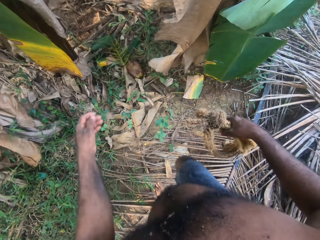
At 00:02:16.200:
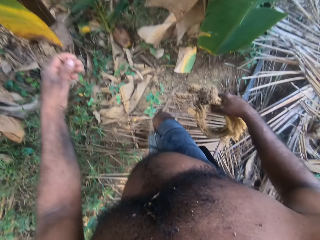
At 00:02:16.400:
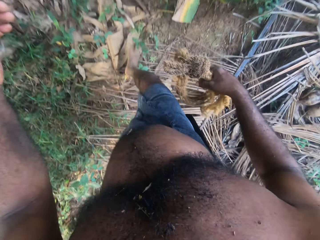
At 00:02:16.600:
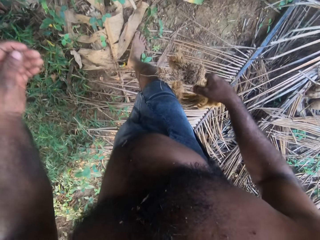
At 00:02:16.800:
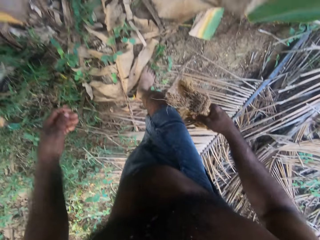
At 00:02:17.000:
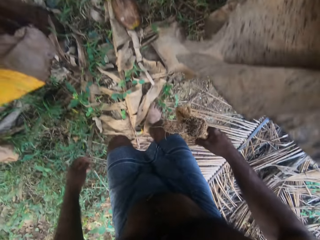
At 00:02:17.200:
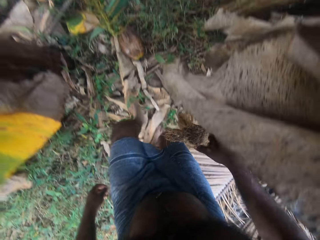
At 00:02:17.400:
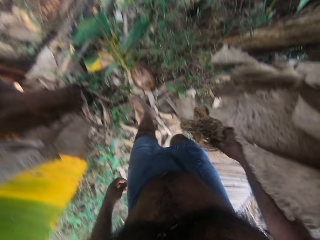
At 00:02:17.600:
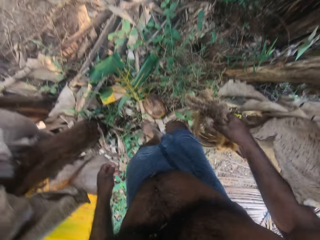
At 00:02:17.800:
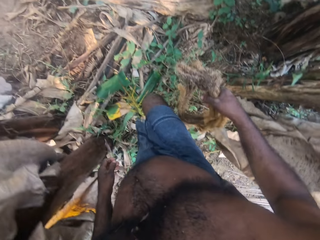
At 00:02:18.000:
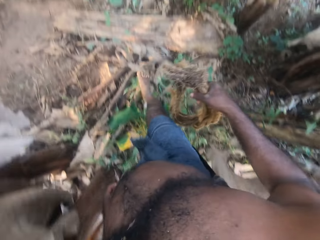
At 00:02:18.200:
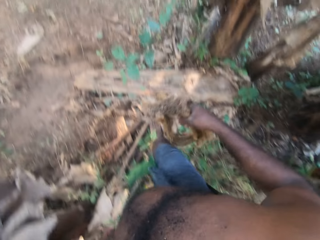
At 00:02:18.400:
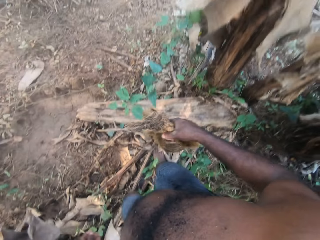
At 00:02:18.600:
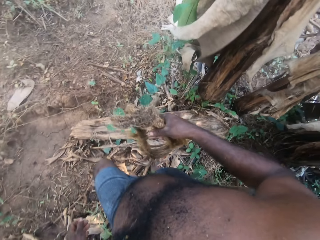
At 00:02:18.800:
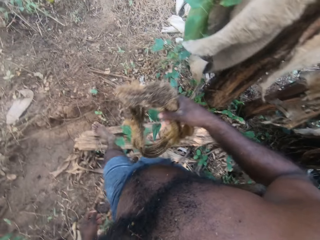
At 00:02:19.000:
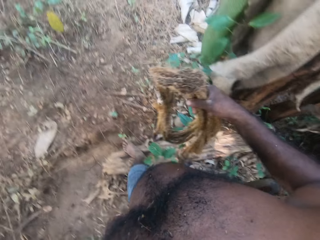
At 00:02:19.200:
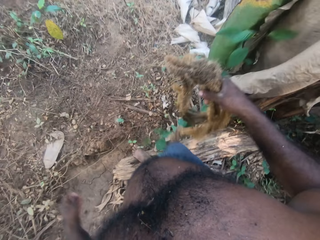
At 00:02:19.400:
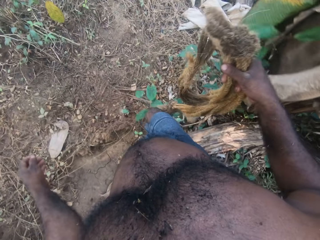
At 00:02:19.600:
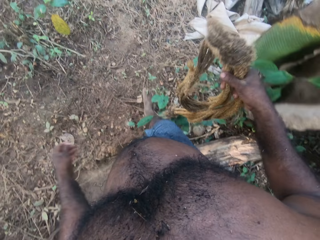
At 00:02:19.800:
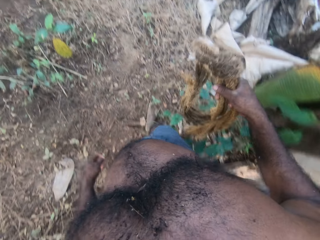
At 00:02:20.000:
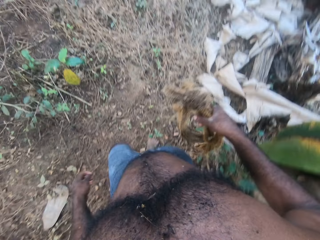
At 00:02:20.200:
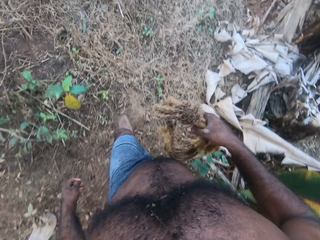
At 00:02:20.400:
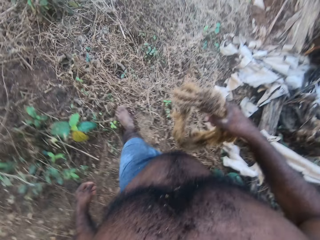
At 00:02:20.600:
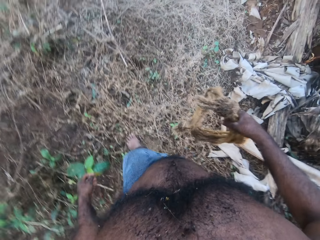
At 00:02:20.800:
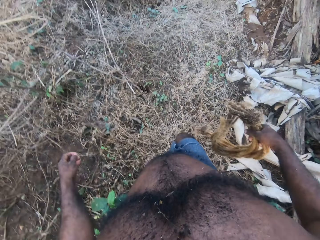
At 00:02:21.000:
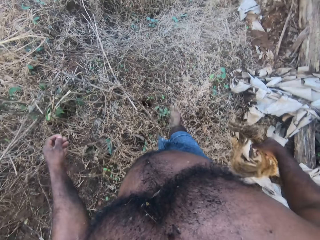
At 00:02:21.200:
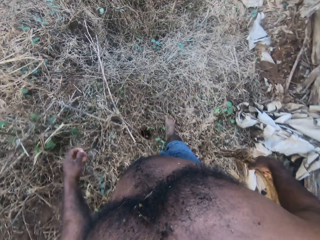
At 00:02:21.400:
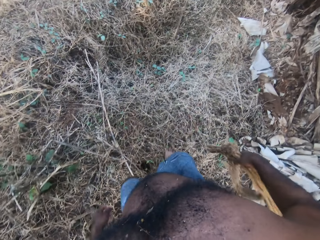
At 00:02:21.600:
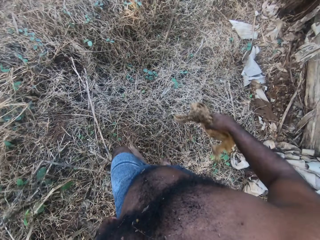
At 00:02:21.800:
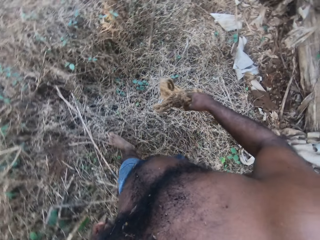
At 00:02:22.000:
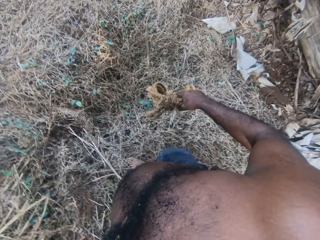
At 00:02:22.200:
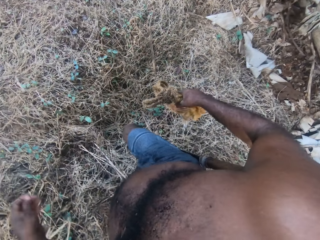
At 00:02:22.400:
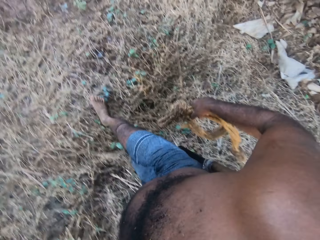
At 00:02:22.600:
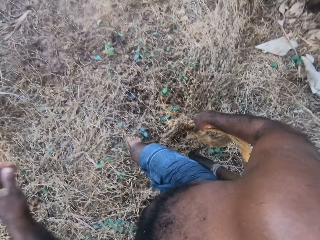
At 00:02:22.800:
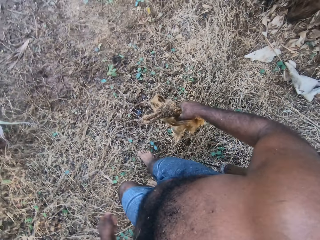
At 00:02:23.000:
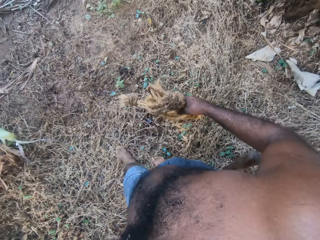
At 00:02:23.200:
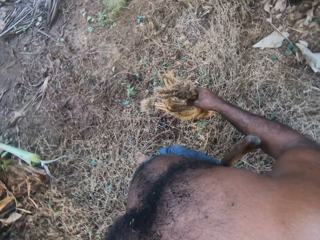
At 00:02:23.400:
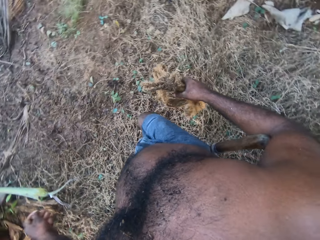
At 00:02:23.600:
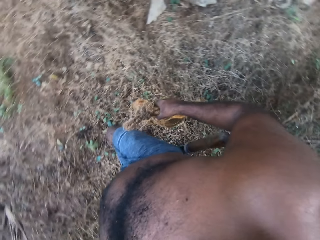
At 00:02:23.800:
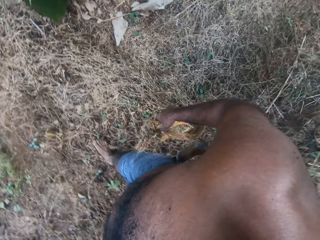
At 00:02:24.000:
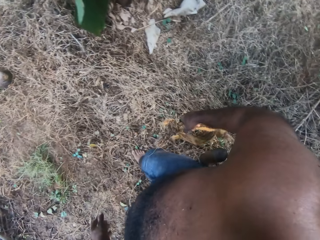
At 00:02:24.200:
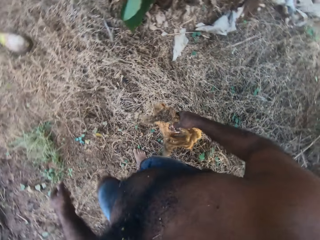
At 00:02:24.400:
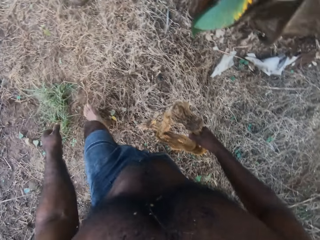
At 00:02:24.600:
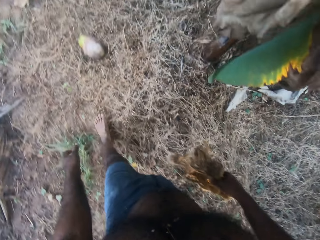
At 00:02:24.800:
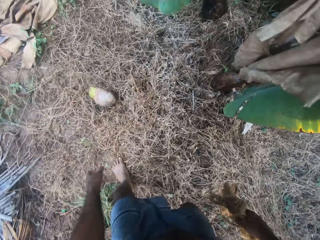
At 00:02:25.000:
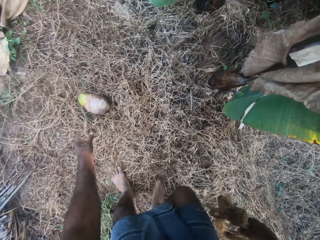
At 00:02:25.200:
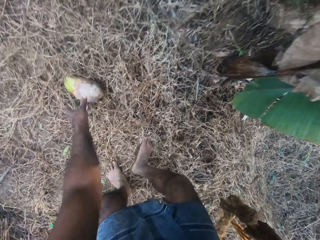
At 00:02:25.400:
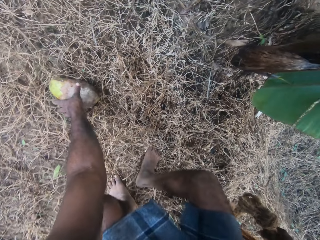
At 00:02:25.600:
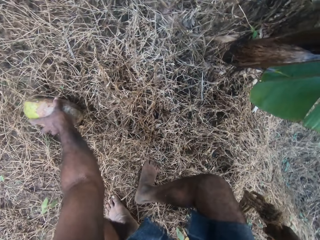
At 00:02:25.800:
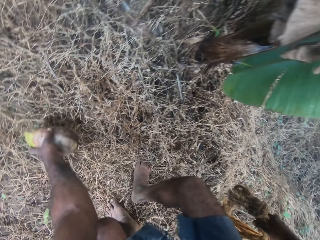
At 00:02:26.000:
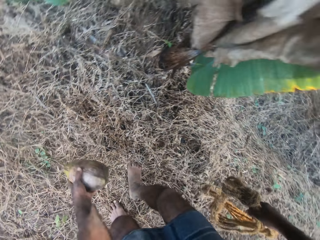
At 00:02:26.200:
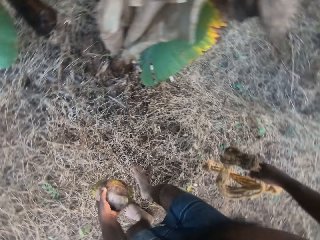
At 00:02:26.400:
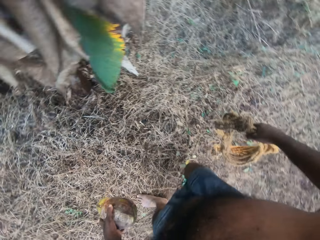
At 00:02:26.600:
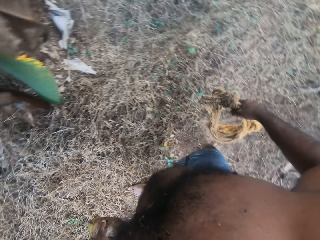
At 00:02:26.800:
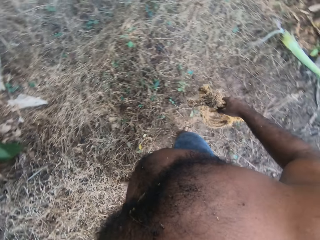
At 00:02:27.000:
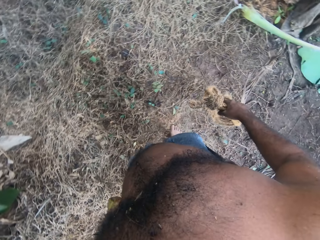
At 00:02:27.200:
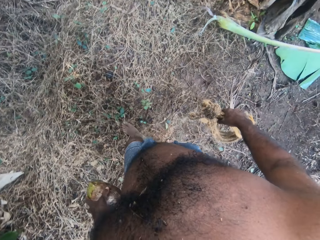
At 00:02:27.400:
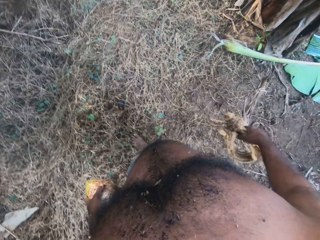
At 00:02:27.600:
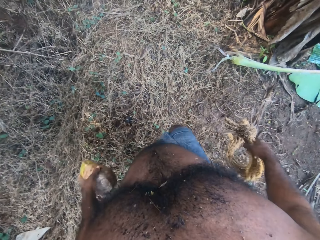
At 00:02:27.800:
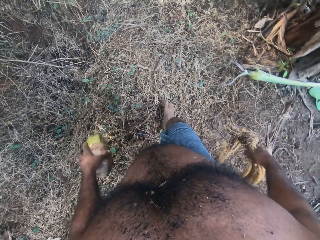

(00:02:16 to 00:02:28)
The camera wearer picks a coconut from the ground.

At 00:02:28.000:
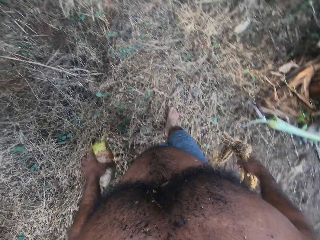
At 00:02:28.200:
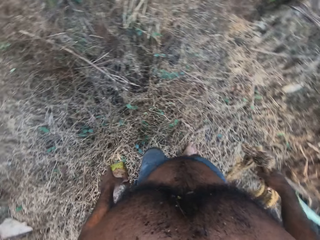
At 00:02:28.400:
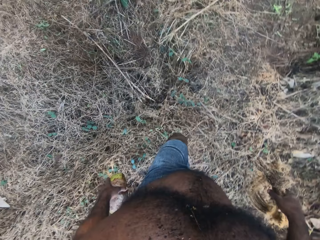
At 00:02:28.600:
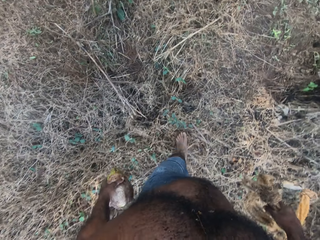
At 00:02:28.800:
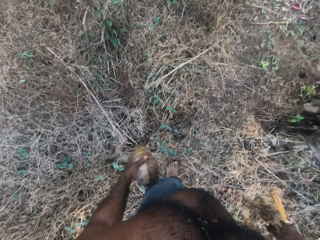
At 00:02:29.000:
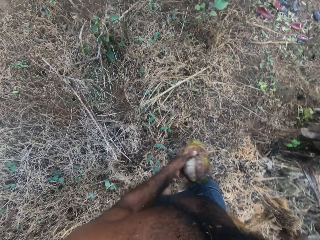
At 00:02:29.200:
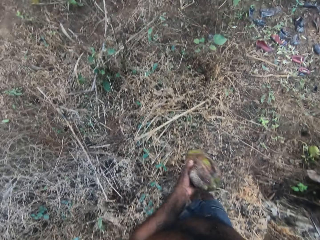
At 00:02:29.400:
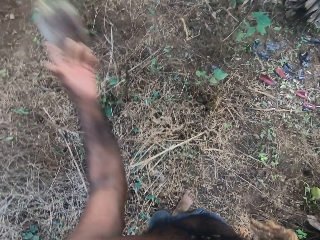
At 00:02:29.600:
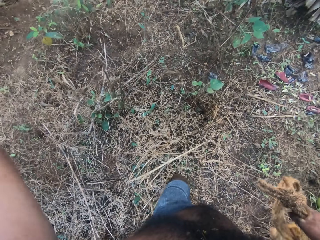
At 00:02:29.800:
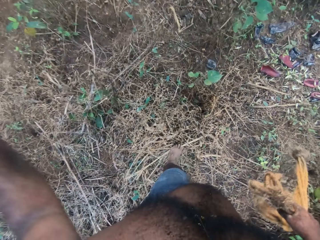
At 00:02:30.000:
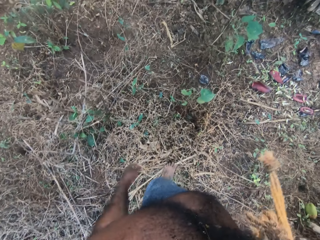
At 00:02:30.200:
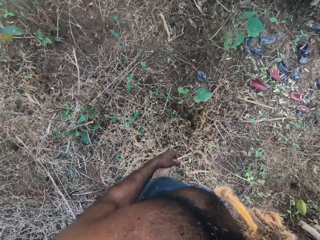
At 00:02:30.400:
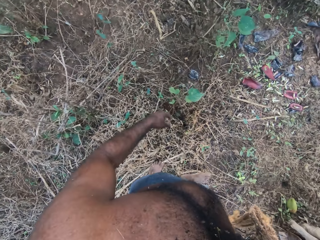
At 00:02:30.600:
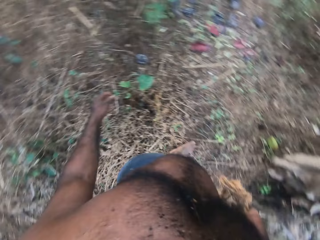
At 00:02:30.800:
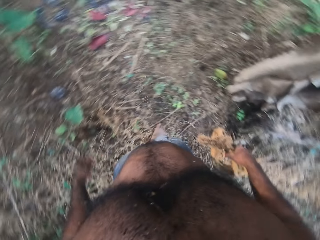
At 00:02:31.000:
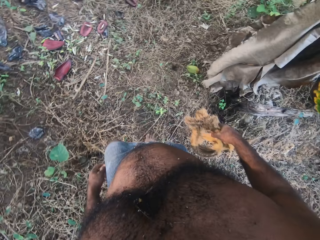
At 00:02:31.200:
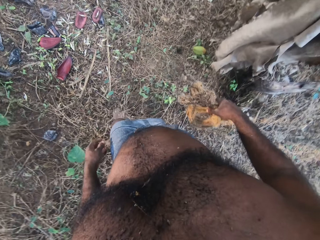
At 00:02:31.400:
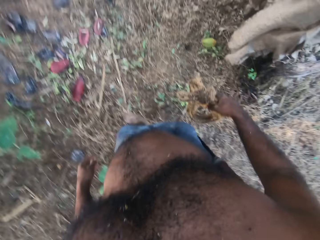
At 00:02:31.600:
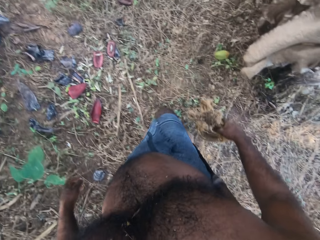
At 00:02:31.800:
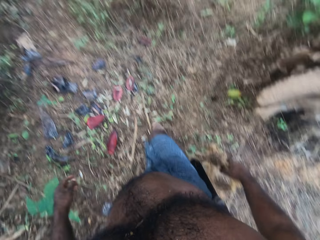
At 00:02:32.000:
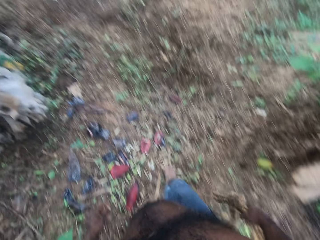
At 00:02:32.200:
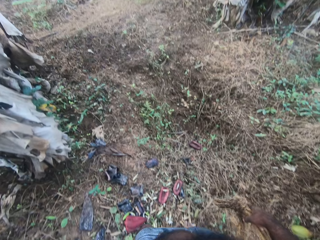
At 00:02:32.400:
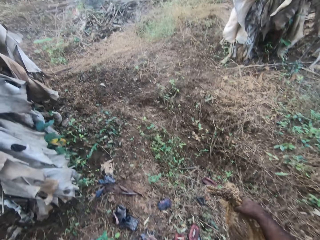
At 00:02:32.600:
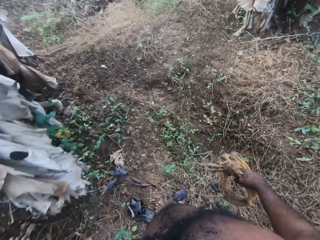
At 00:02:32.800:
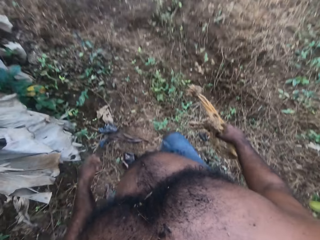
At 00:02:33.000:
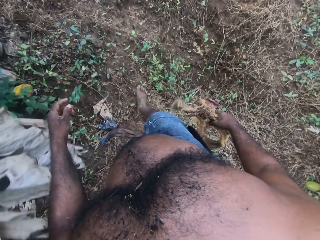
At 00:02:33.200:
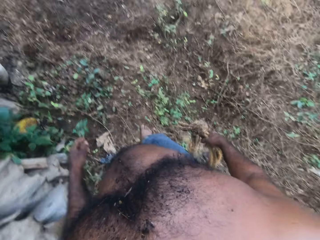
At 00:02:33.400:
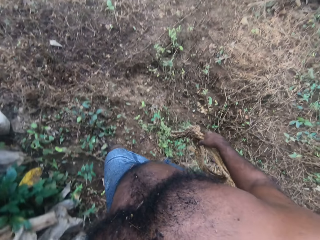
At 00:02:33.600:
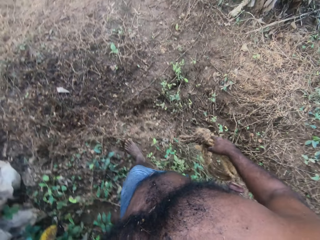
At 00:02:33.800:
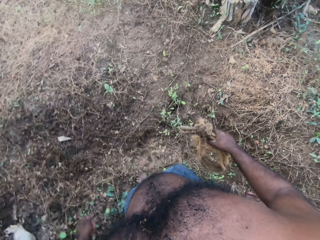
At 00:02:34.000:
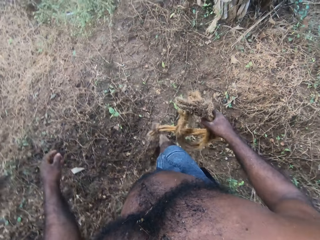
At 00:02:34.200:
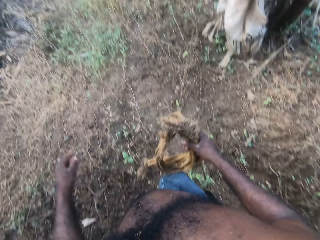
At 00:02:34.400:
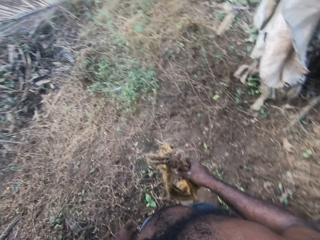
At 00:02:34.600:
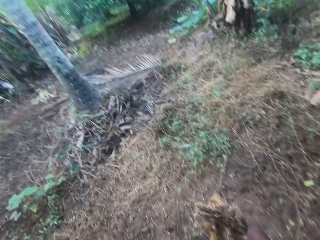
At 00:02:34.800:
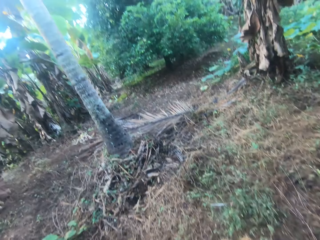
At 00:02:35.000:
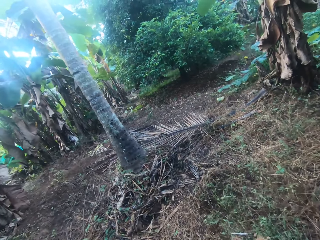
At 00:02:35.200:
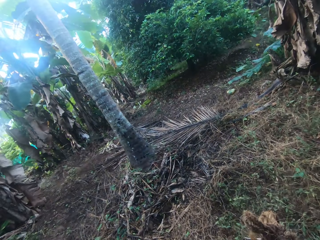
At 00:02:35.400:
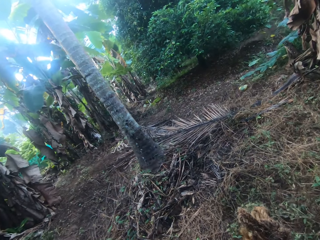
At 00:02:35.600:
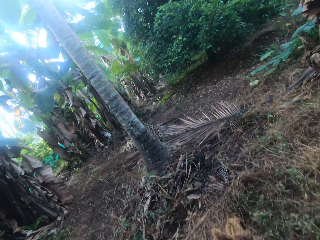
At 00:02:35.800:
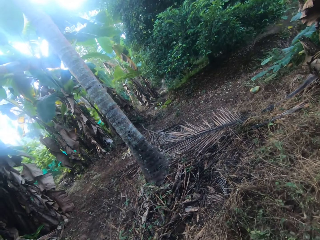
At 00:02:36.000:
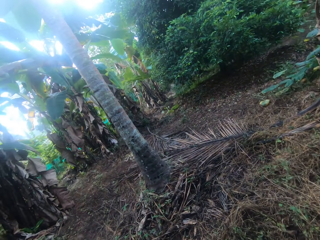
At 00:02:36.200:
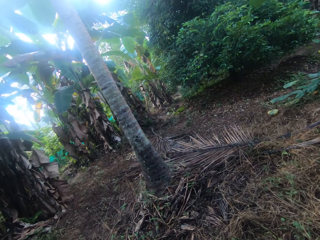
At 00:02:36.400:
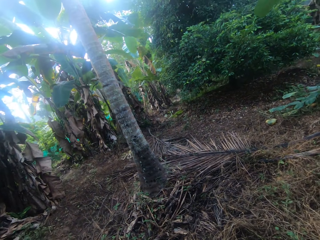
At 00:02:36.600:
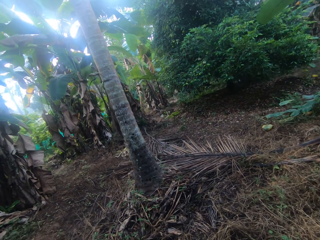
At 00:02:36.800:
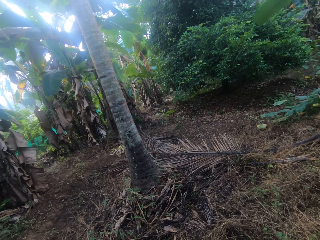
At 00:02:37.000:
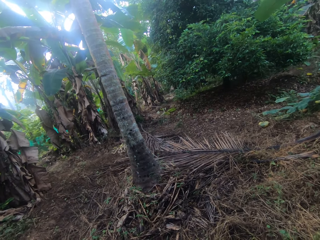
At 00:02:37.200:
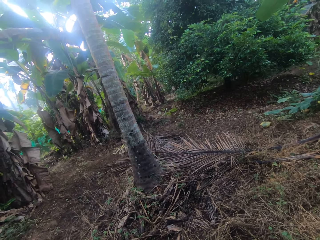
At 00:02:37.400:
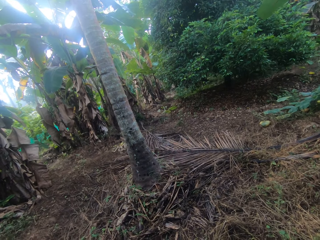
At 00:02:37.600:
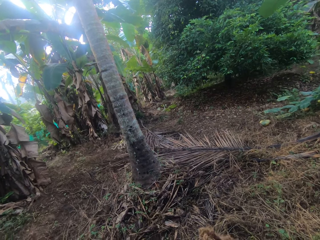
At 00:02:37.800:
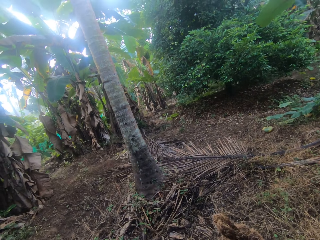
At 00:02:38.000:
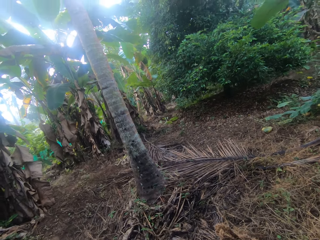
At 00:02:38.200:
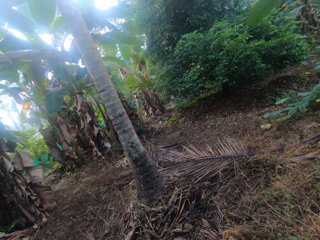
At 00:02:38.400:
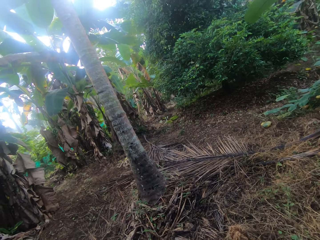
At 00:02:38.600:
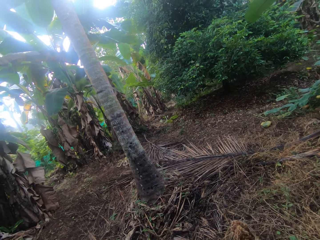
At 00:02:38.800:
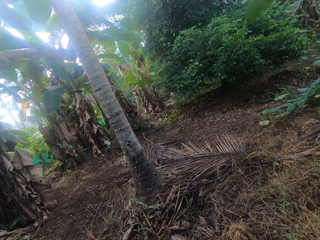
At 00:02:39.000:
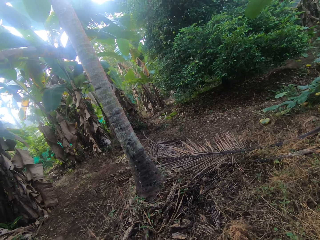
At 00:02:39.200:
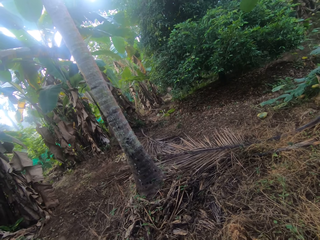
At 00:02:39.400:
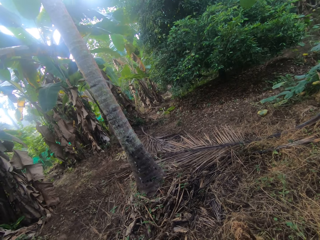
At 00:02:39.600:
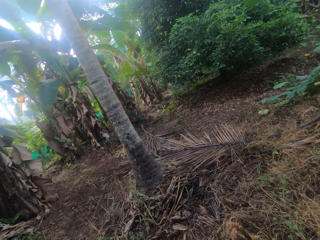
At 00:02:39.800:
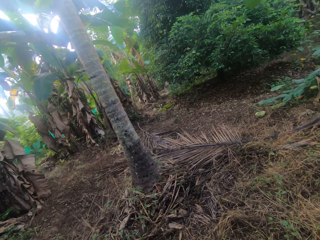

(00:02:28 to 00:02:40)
The camera wearer walks in the fields. They throw the coconut down. They walk in the fields. They look around.
